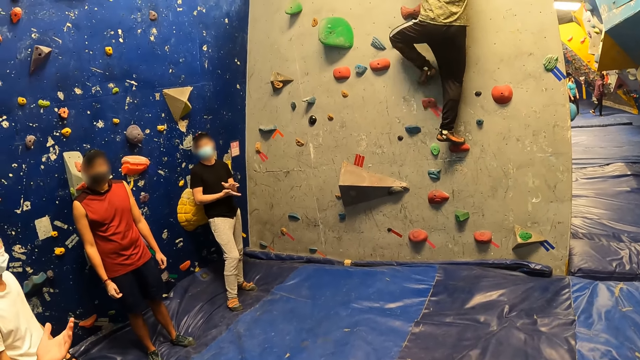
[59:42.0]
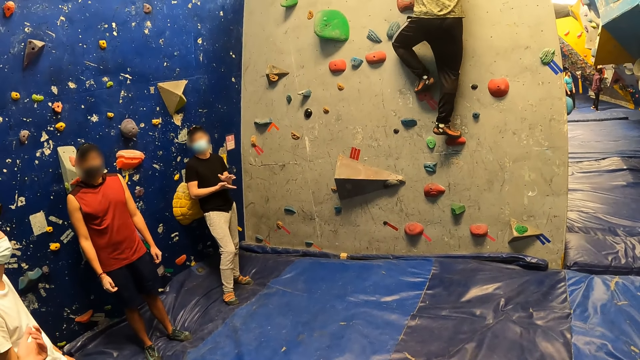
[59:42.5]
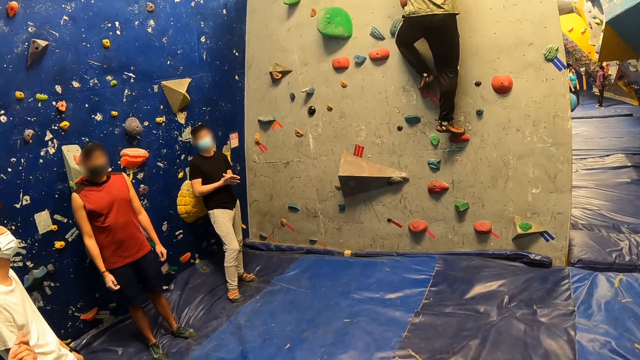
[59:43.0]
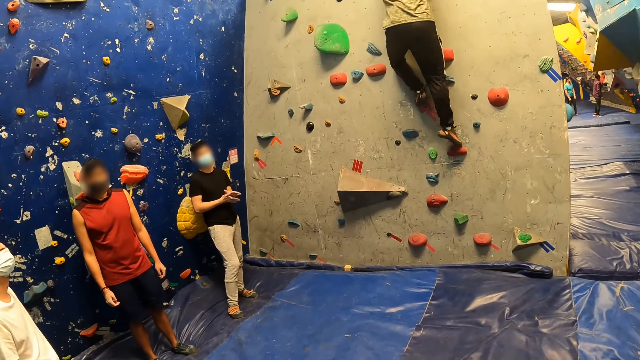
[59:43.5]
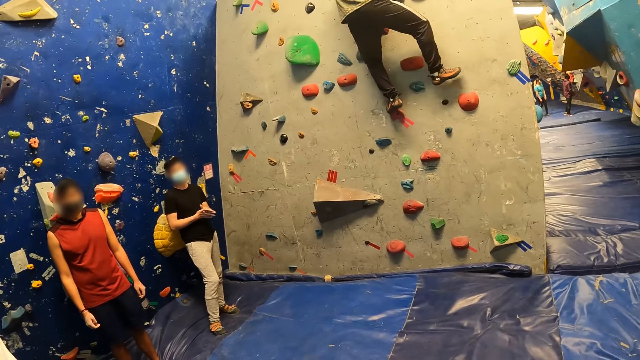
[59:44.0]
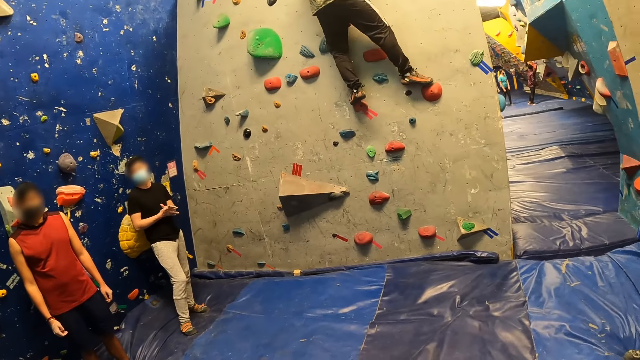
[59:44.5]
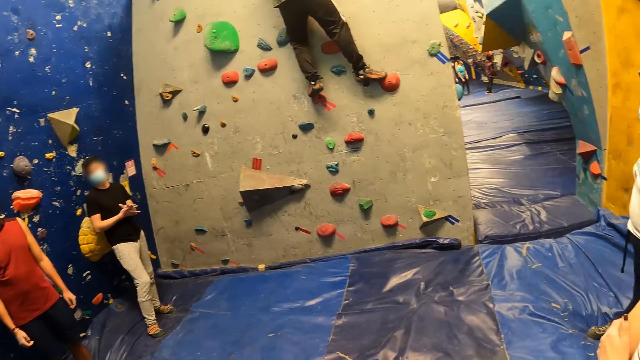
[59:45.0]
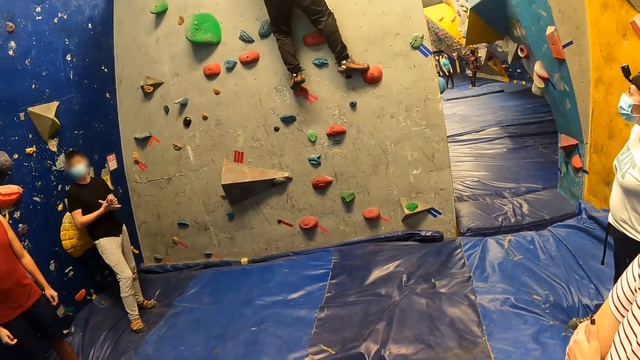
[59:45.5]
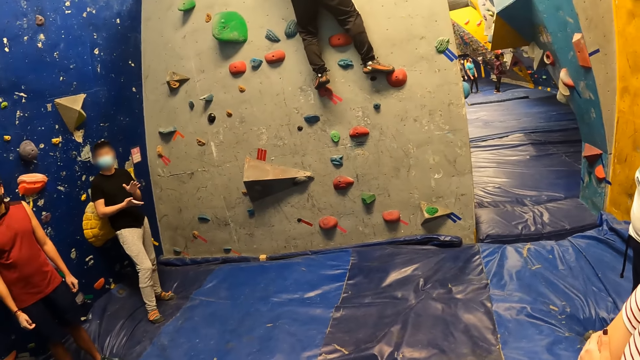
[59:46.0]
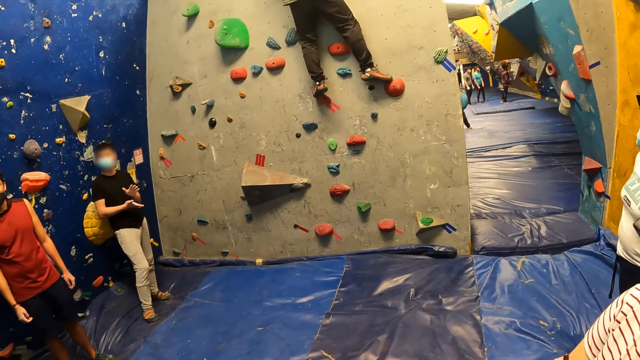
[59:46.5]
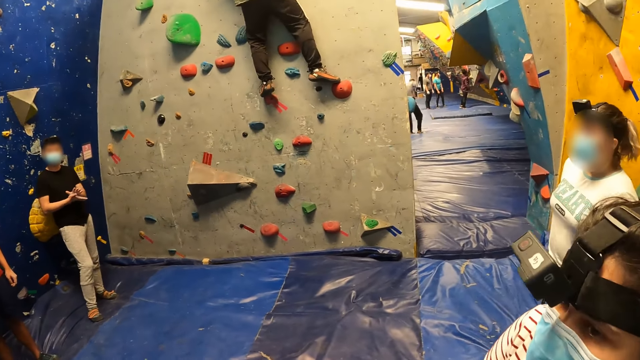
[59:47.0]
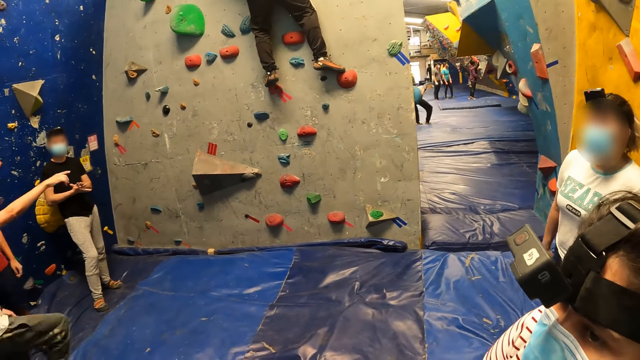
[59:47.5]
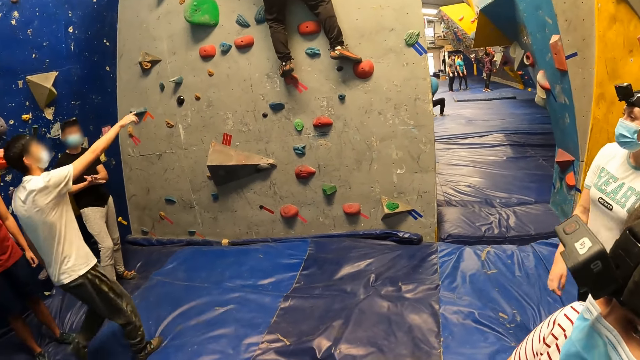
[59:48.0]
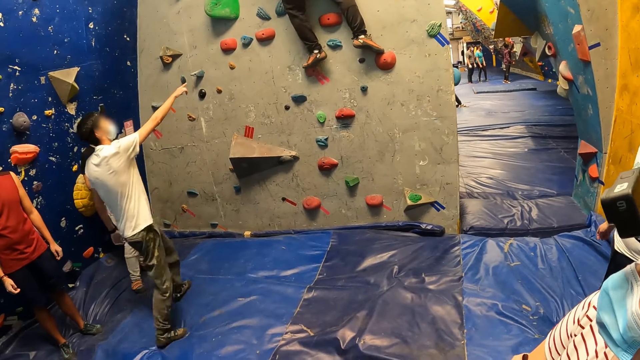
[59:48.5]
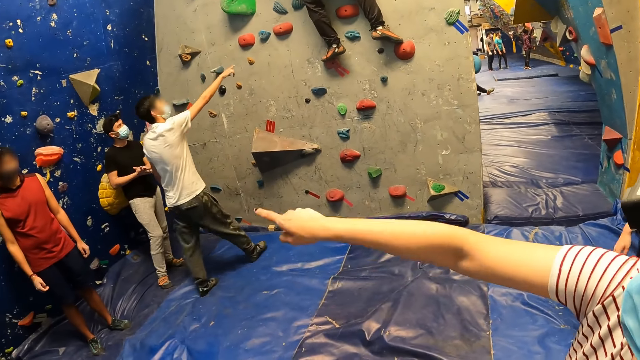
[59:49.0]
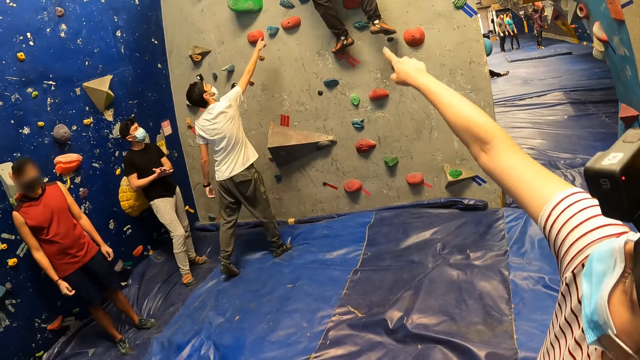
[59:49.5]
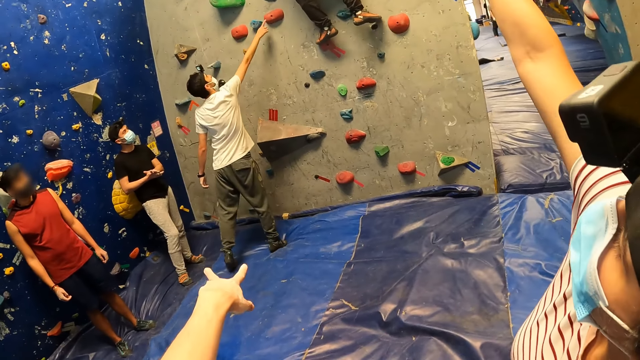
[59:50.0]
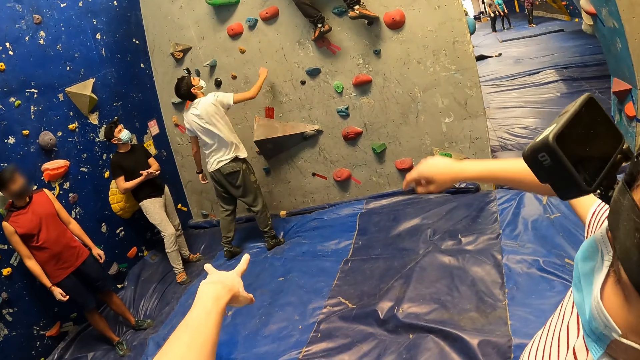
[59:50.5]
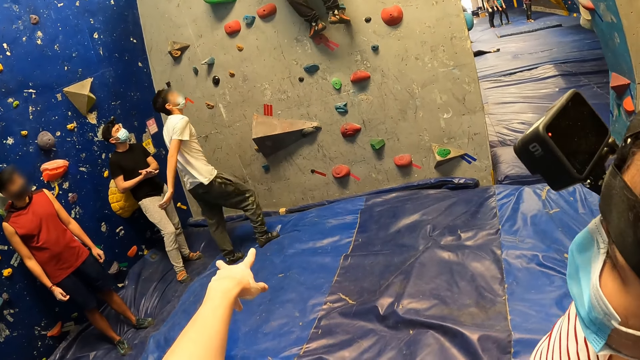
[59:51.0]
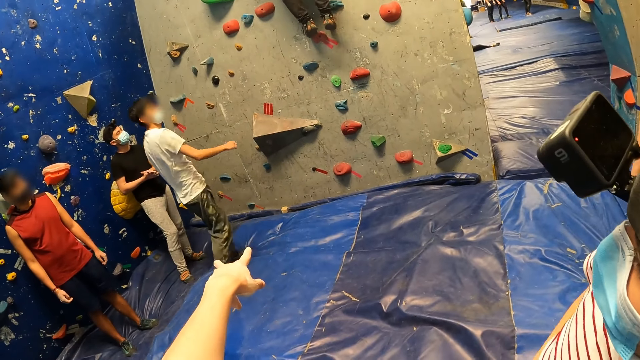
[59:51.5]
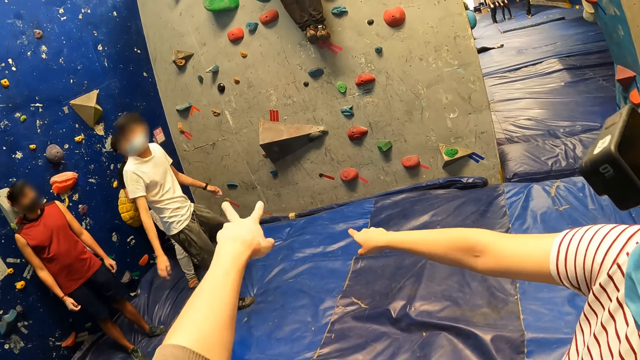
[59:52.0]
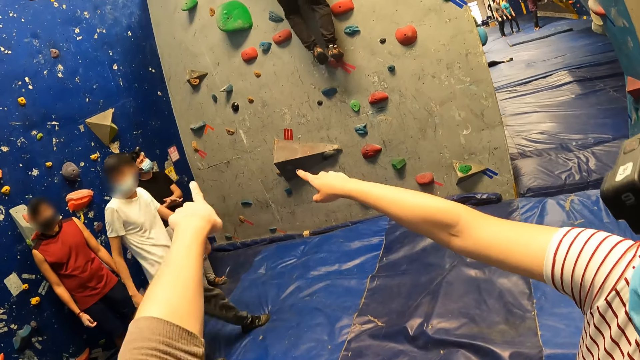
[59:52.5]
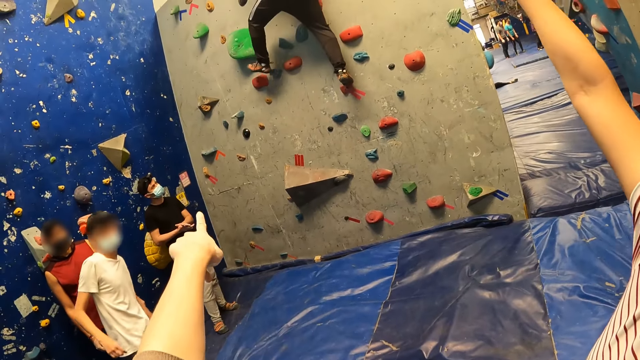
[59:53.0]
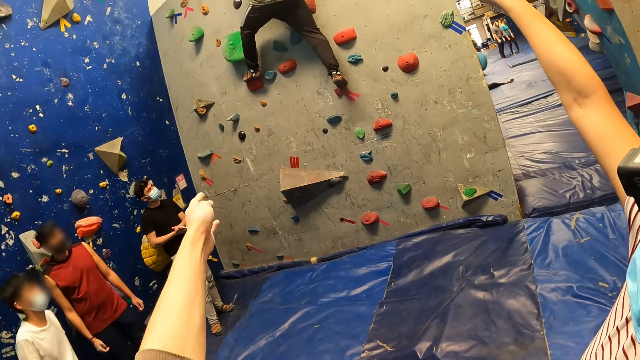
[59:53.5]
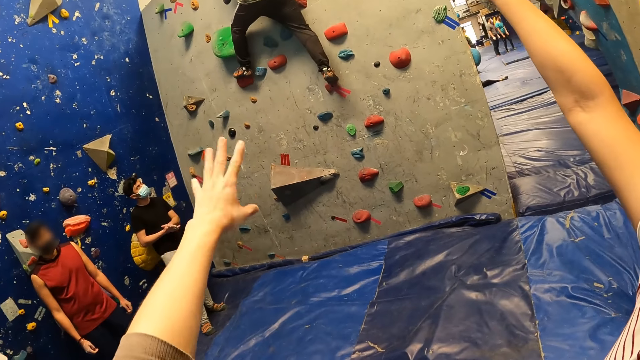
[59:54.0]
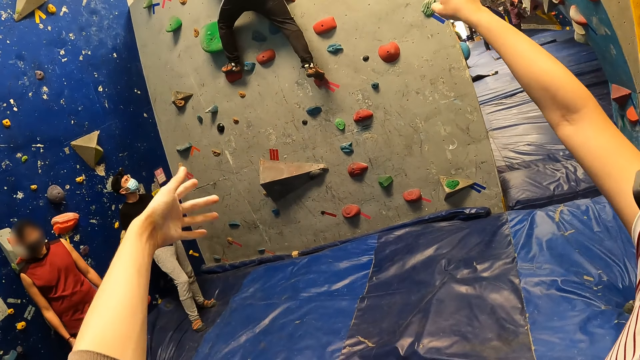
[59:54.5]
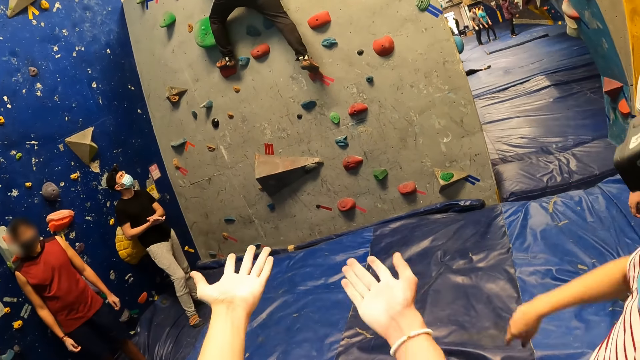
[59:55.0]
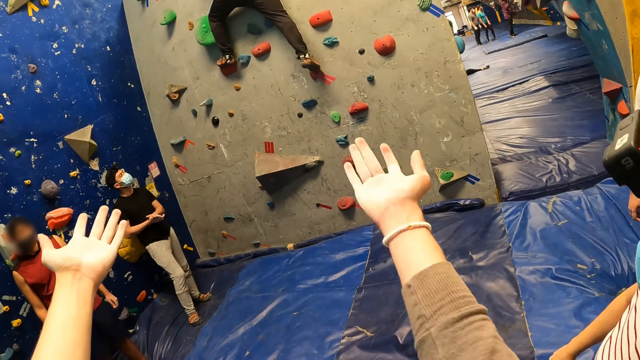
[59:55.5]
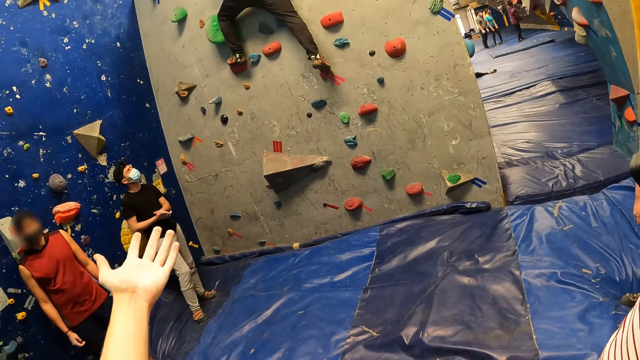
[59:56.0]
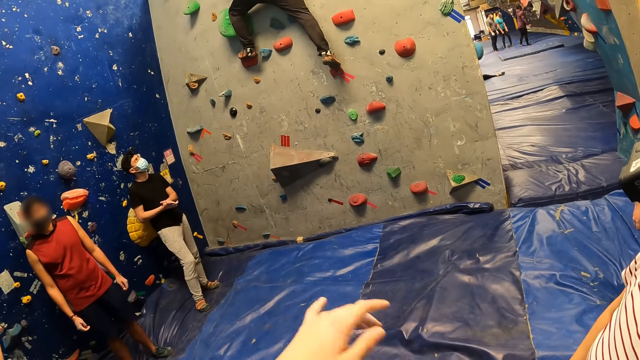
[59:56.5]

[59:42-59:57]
A man walks towards another man on the wall. He points his right hand to the other man on the wall. He points at a rock and moves around. A woman gesticulates with her right hand. The camera wearer interacts with the woman. She gesticulates with her hands. The first man touches two rocks on the wall with his right hand. He steps away from the wall.

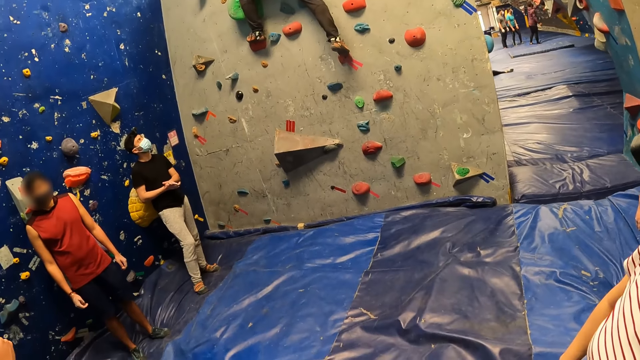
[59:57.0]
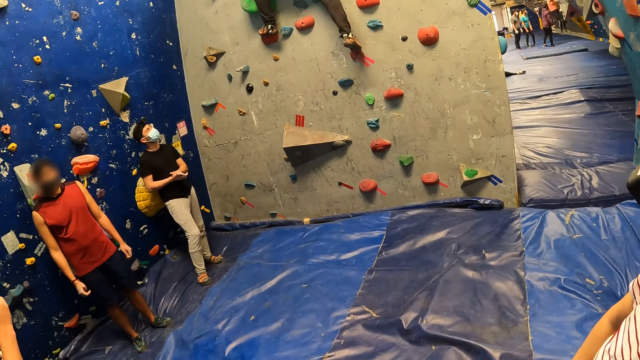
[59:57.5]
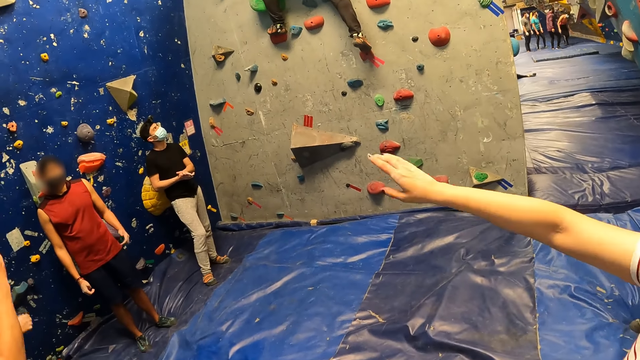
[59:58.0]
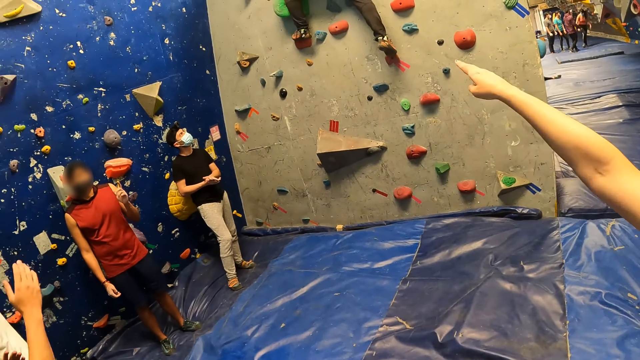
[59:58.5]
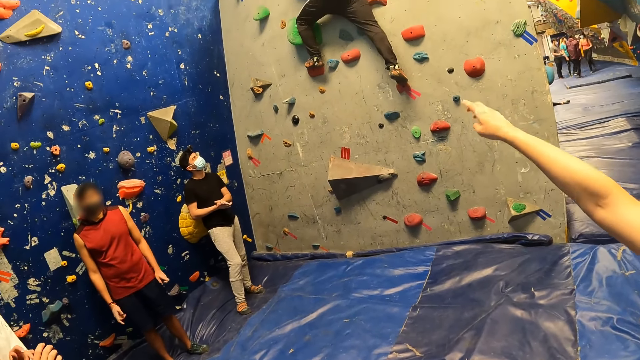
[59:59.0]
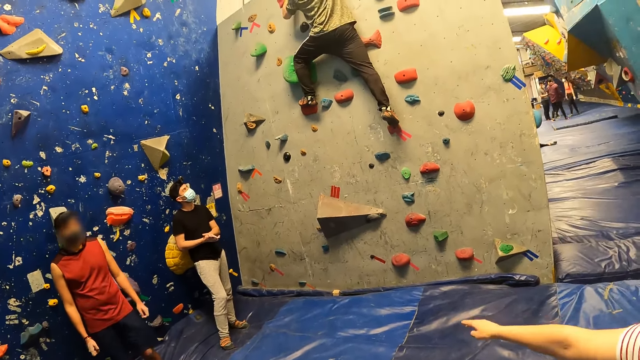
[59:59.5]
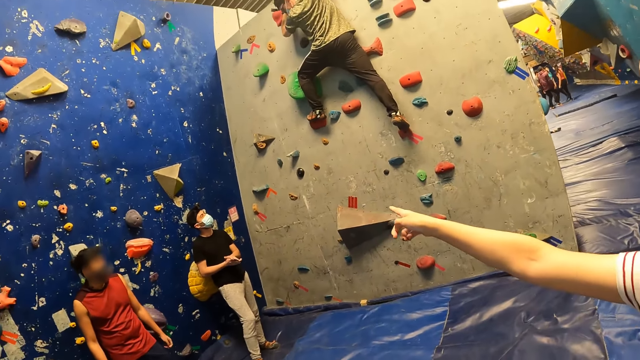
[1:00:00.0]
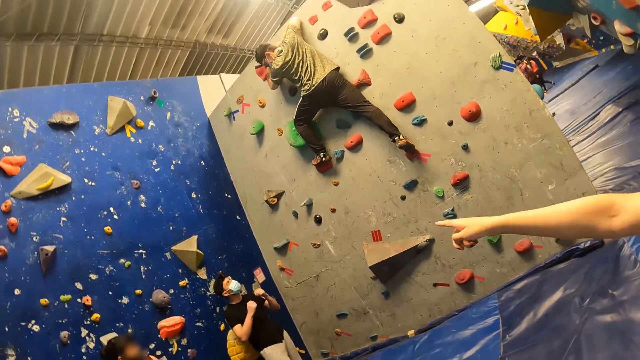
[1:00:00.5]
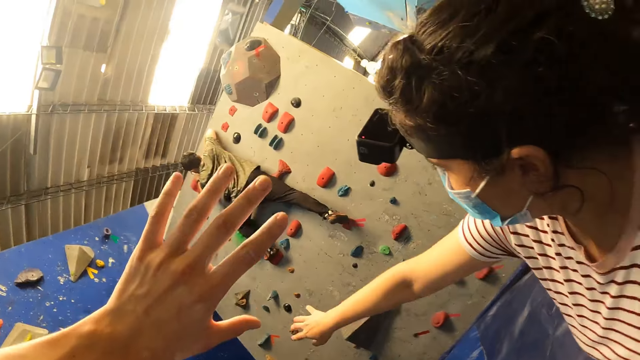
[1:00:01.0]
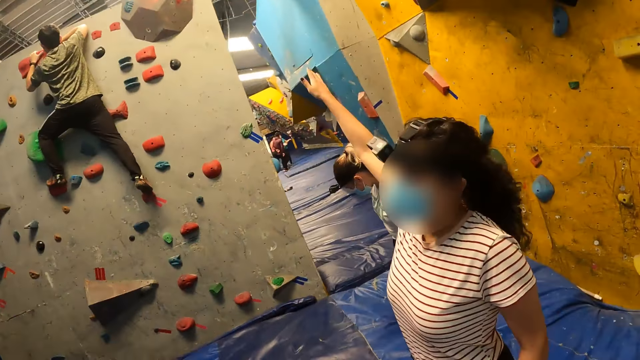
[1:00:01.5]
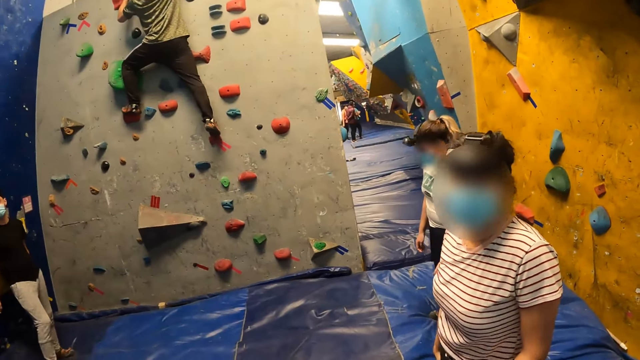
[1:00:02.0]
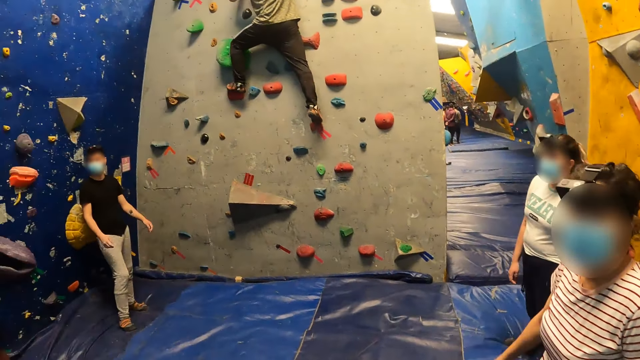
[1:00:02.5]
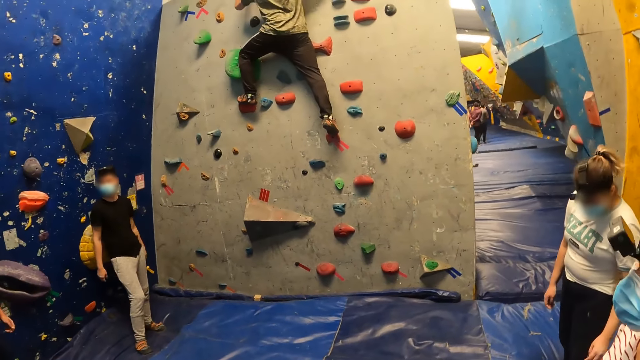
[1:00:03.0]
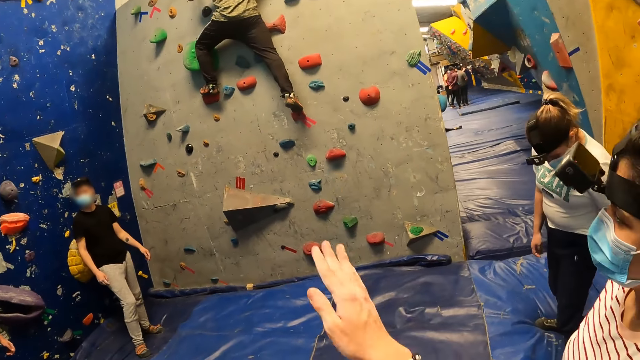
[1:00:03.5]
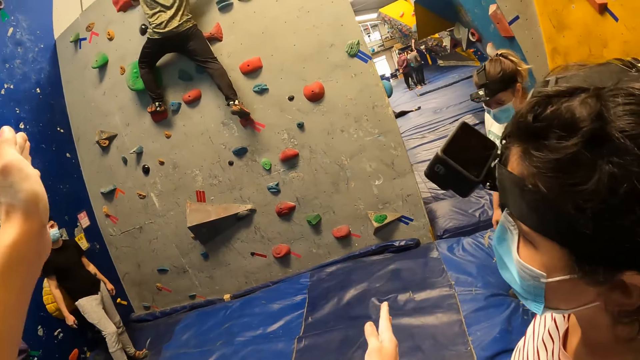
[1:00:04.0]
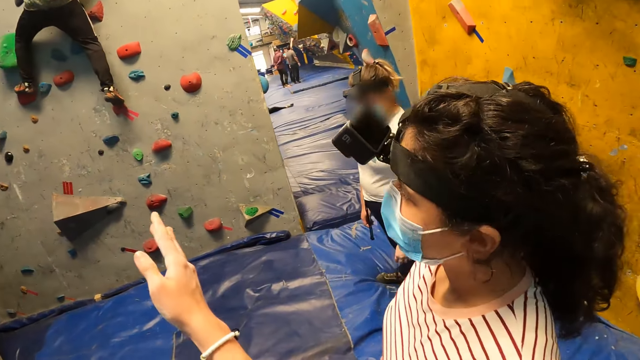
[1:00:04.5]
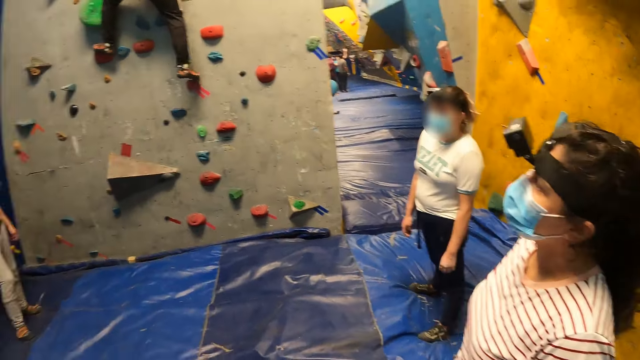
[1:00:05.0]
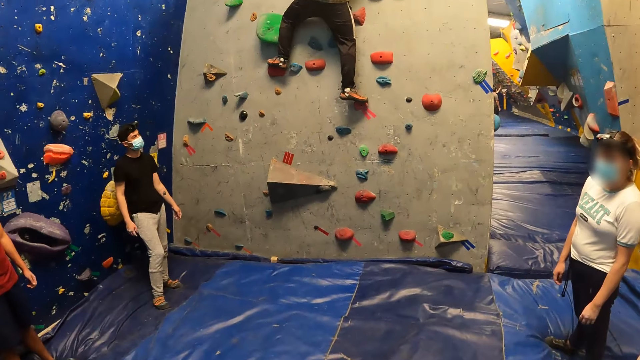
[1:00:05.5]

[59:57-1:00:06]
A man moves his hand. Another man moves his hands. A third man swings his hands.
